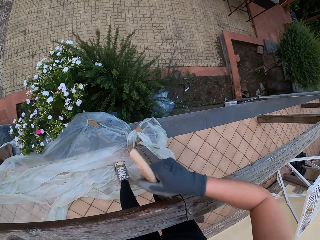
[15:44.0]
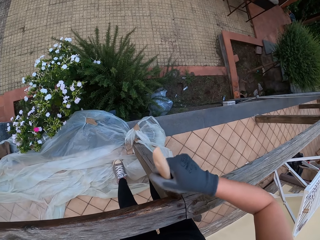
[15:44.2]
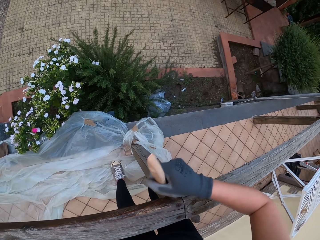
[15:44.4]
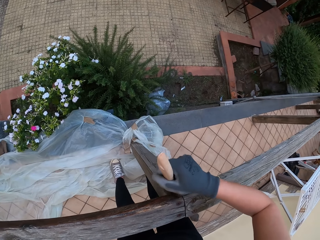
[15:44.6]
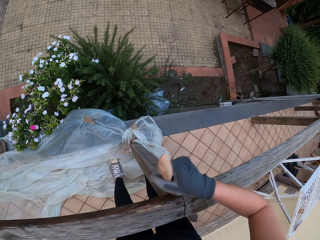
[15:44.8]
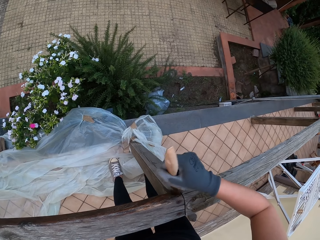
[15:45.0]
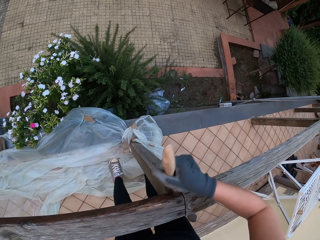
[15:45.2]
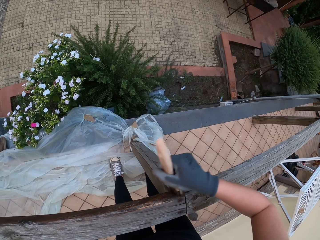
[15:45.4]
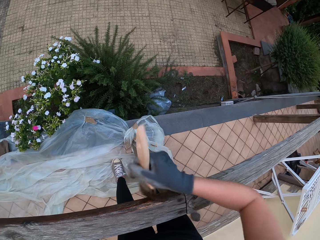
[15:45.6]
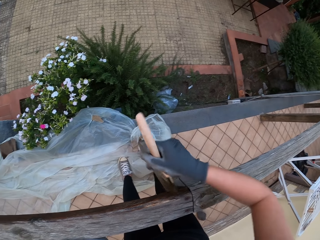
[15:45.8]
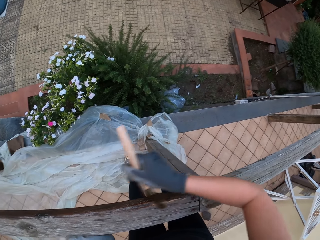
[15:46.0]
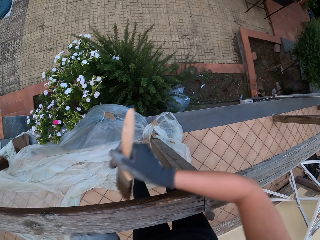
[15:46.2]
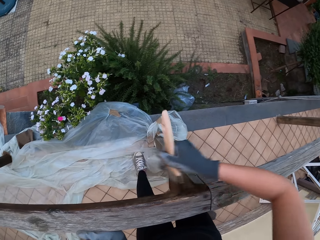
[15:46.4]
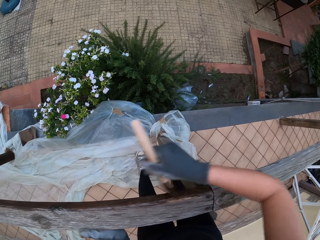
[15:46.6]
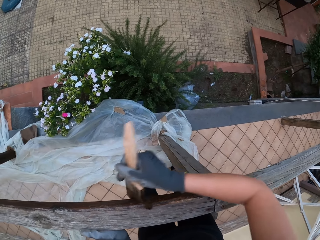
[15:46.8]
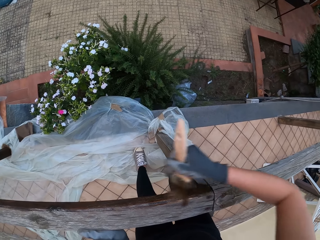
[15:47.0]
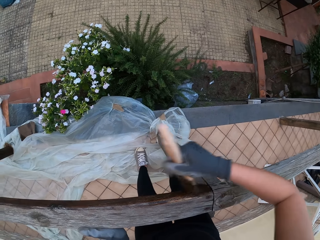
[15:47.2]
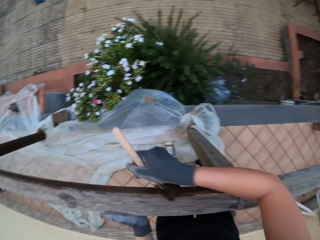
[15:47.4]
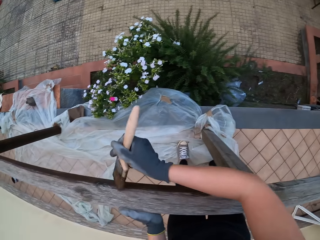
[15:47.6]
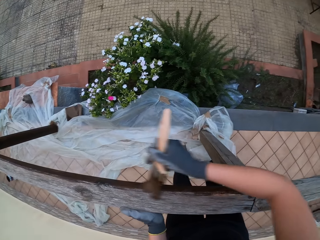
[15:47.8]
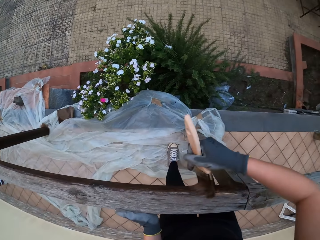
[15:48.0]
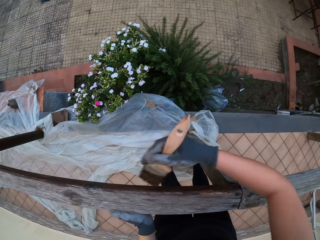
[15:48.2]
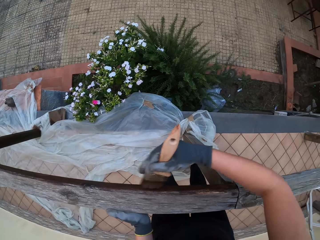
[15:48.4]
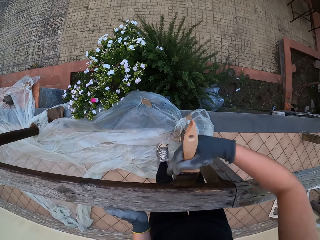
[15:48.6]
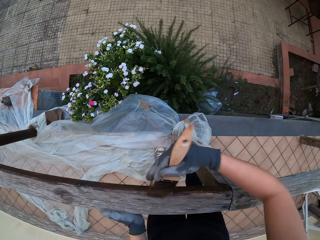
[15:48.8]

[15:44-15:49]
The camera wearer paints the wooden rail fence with a paint brush.

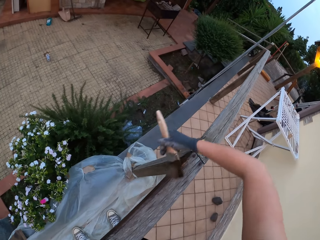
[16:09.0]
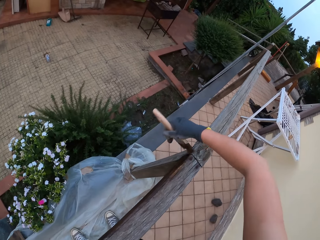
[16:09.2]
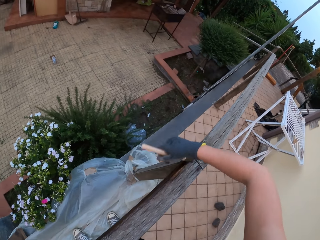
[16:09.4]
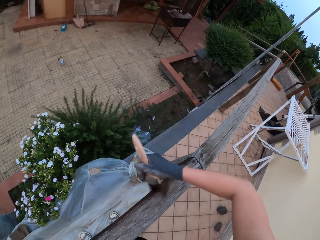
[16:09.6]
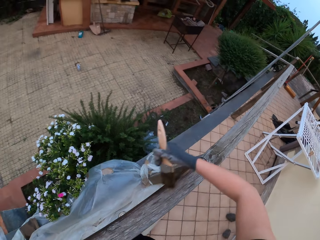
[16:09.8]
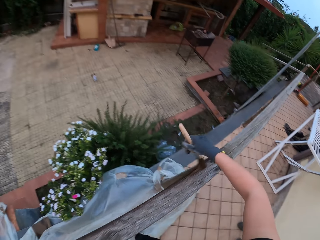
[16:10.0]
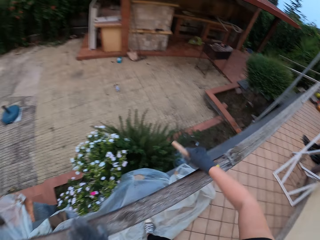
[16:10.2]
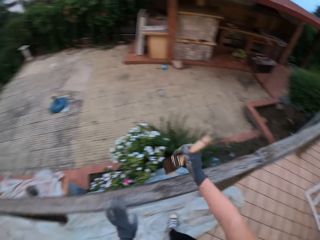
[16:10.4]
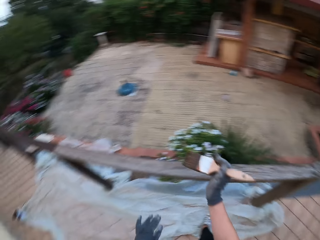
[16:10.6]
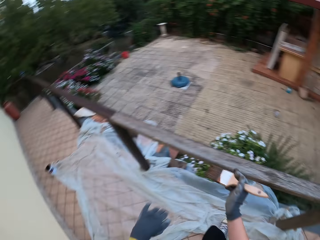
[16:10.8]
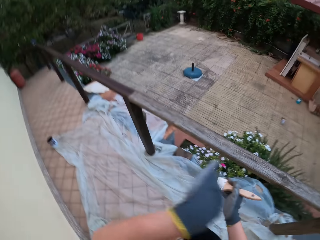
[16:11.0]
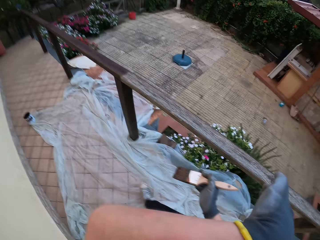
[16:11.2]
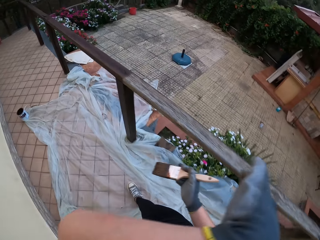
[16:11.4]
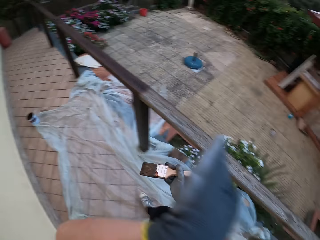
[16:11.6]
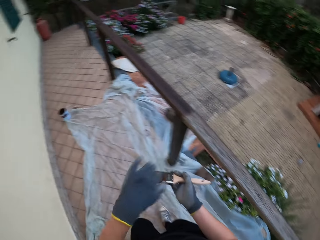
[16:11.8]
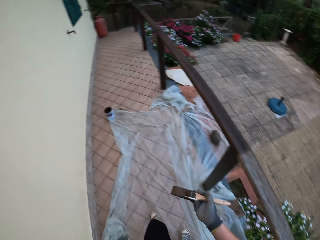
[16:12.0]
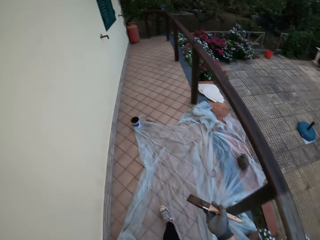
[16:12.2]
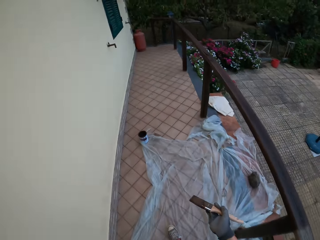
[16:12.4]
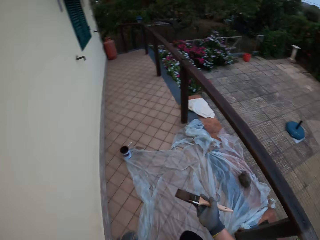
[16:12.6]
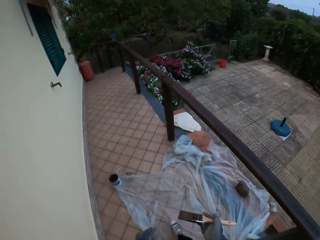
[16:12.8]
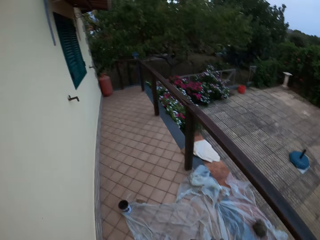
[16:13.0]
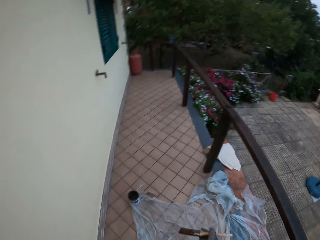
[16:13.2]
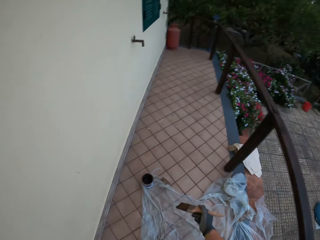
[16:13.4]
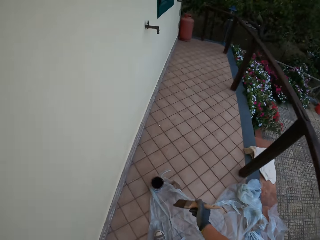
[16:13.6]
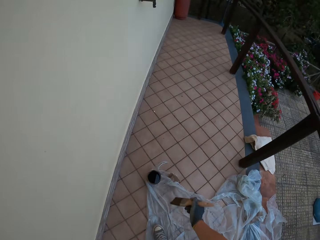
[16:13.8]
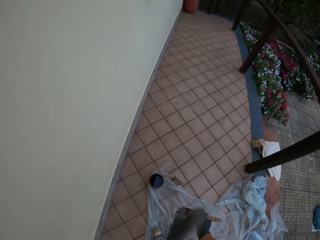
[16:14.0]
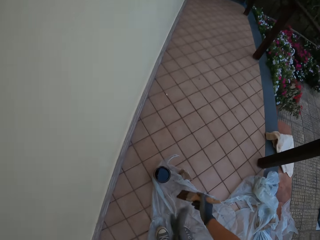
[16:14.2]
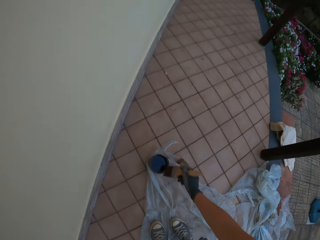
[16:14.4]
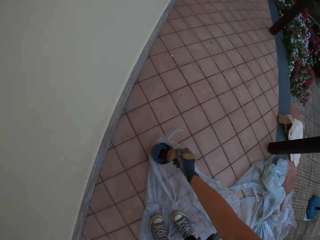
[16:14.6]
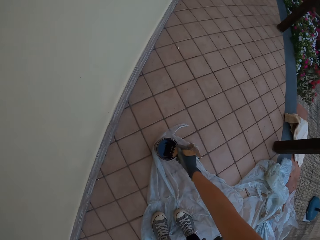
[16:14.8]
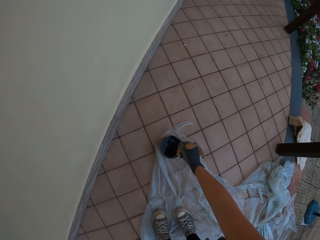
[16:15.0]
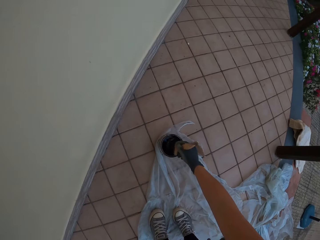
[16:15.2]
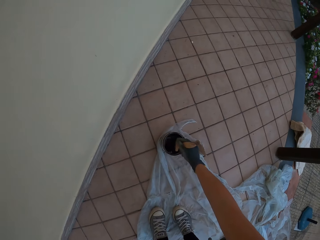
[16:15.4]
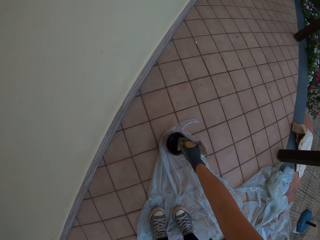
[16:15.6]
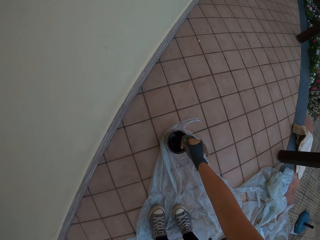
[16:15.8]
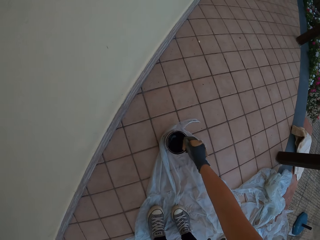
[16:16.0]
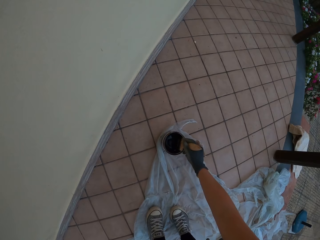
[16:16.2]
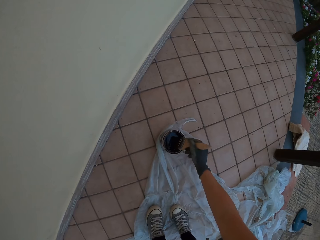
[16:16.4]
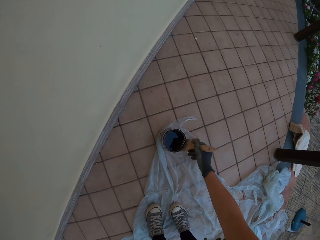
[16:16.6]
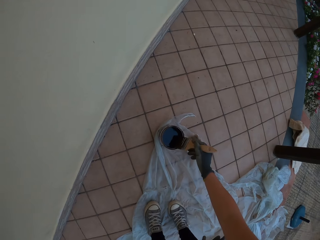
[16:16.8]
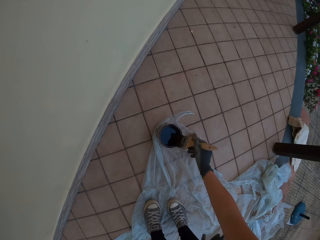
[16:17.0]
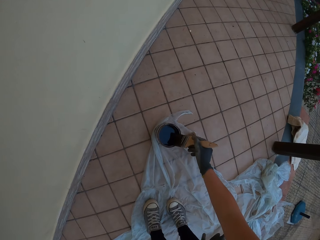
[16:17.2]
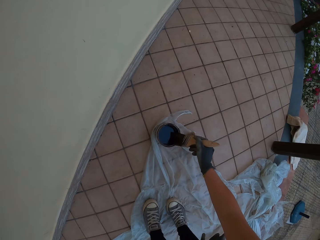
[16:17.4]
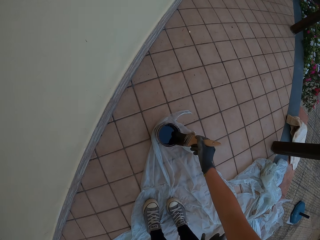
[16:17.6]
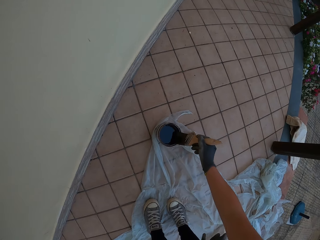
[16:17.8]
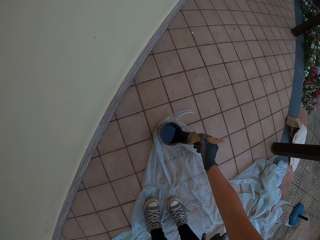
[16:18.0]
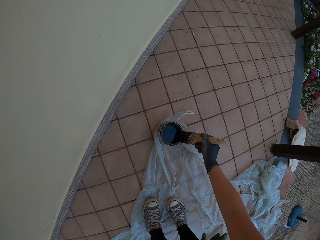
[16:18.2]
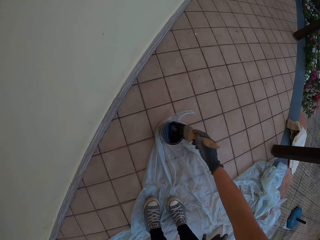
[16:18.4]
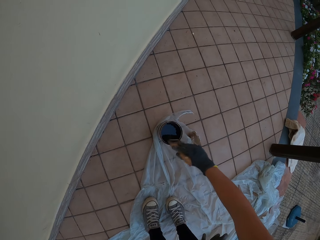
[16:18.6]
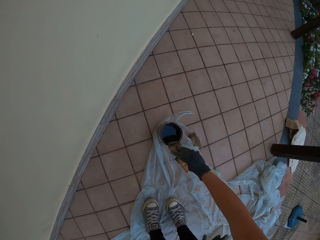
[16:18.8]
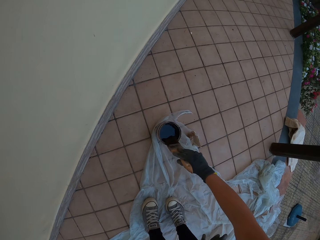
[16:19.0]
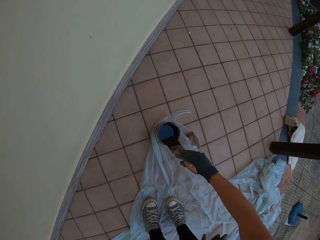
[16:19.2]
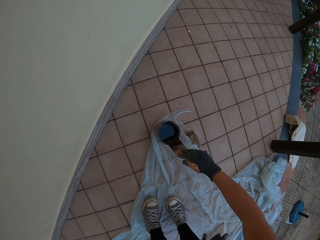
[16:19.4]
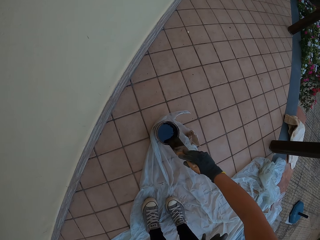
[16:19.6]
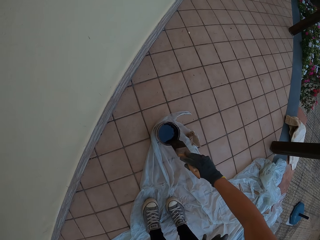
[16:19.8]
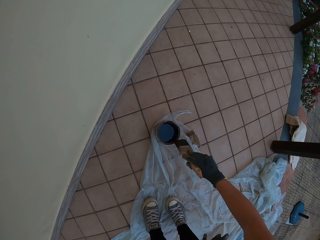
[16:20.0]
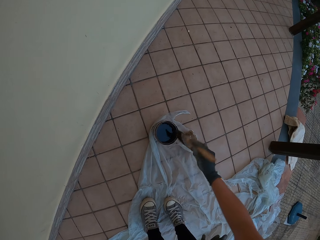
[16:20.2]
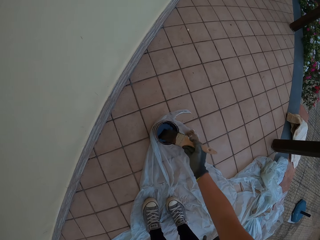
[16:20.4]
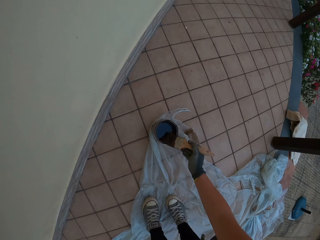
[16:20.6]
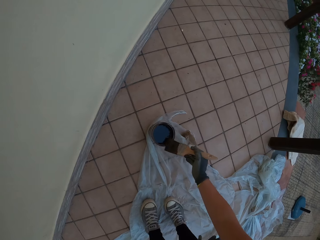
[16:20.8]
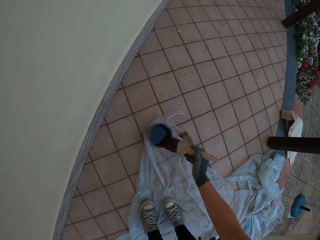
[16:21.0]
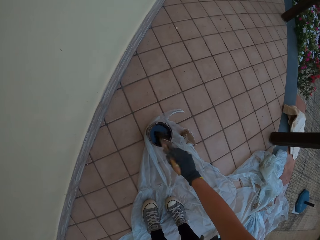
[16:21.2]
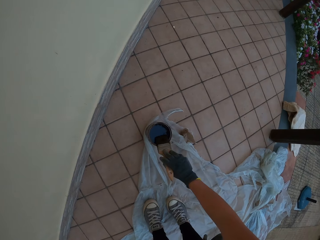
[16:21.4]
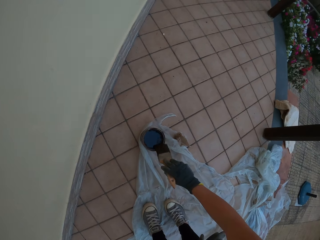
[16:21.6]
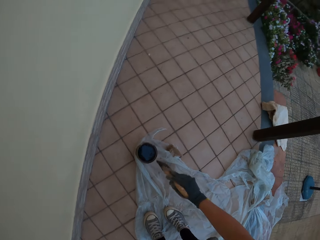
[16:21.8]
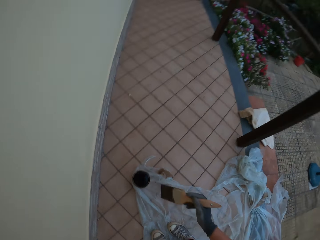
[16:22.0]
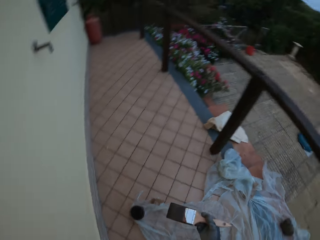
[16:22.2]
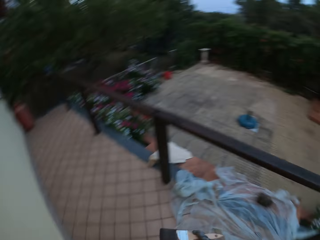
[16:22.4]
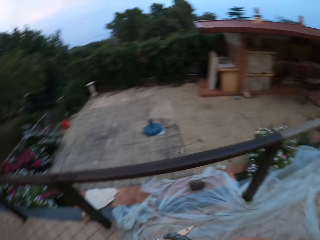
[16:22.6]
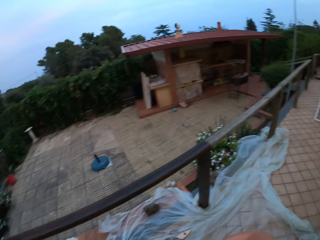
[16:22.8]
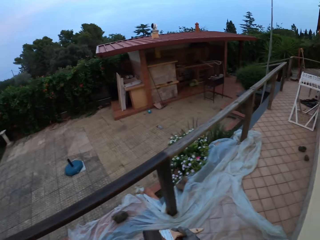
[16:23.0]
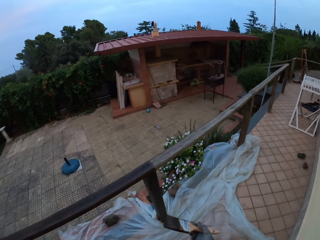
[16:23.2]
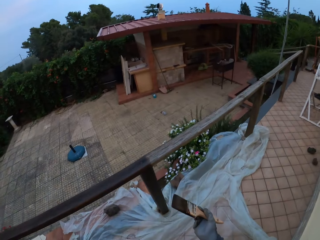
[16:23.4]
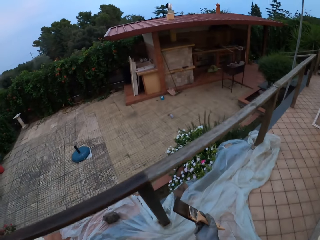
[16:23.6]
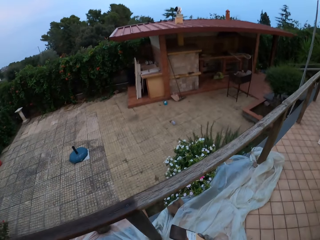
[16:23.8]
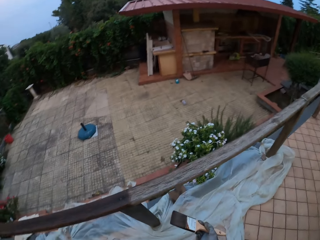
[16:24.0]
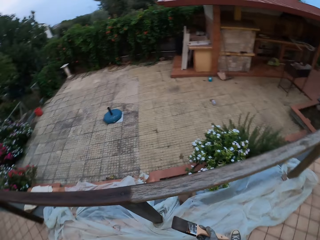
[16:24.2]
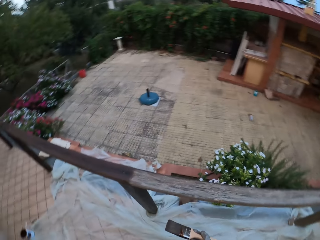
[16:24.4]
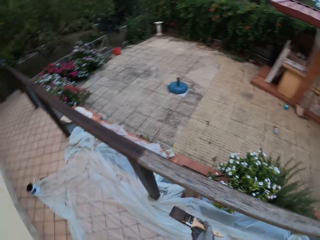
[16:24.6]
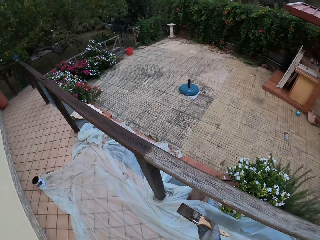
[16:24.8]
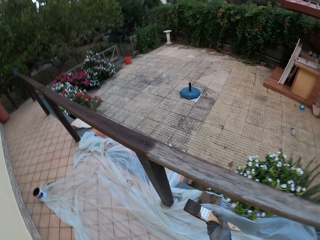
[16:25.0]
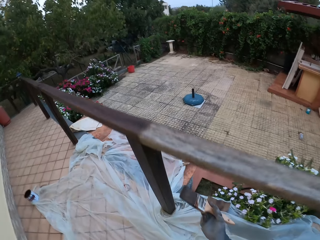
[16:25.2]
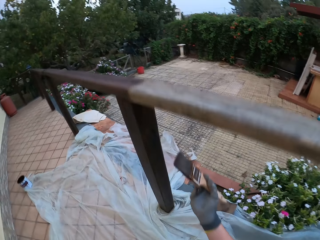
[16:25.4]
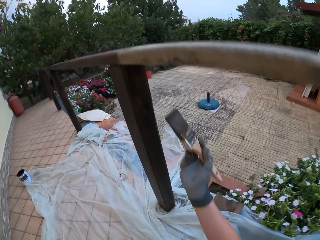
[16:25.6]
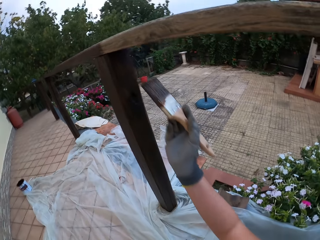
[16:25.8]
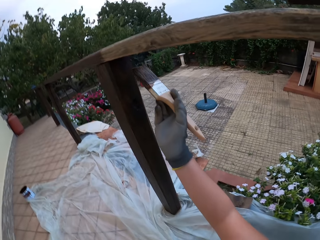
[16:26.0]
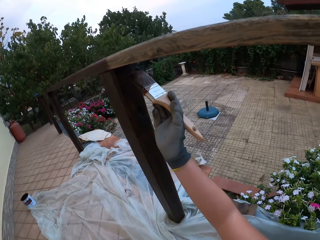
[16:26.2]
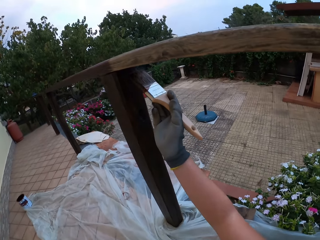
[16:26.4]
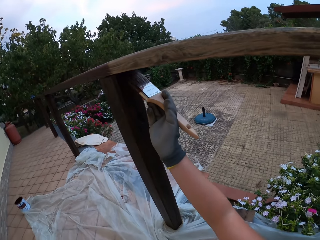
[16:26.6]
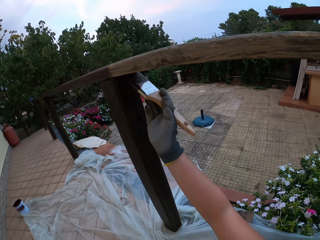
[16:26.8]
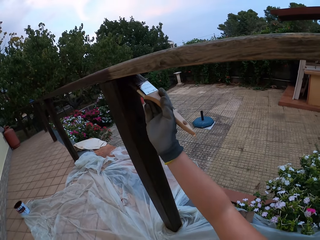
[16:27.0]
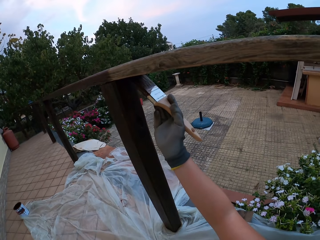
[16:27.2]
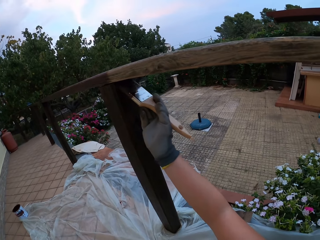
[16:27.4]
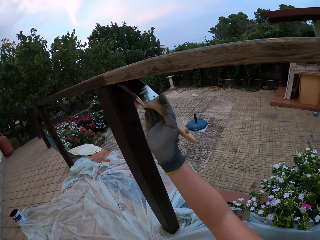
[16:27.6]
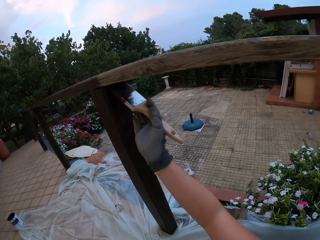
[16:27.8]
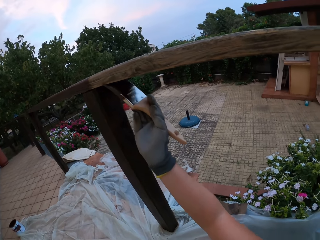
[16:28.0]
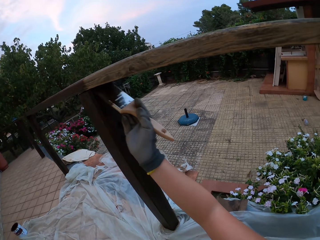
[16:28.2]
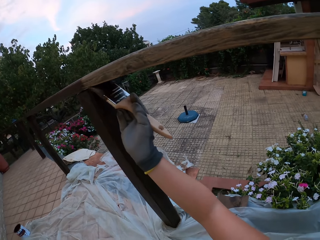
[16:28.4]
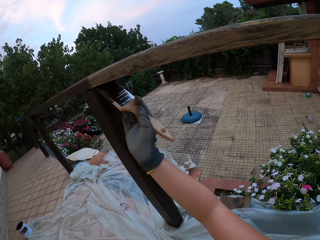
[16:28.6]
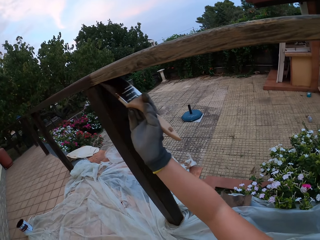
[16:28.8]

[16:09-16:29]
The camera wearer removes the paint brush from the wooden rail fence. He wipes the back of his gloved left hand on his forehead. He lowers his gloved left hand. He walks towards the paint bucket on the floor. He dips the brush in his gloved right hand into the paint in the paint bucket on the floor. He stirs the wood paint with the paint brush. He drains the paint on the brush in his gloved right hand at the edge of the paint bucket on the floor. He looks around the compound. He walks to his right towards the wooden rail fence. He looks around the compound. He paints under the wooden top rail with the paint brush in his gloved right hand.
